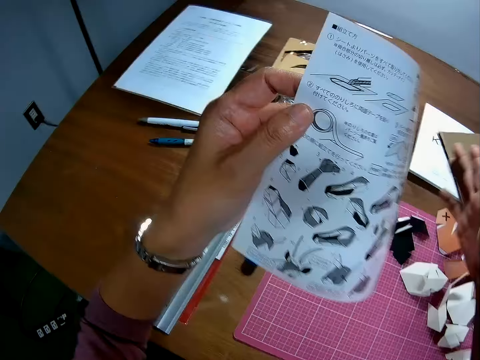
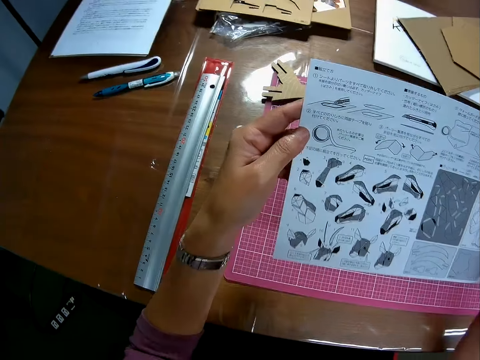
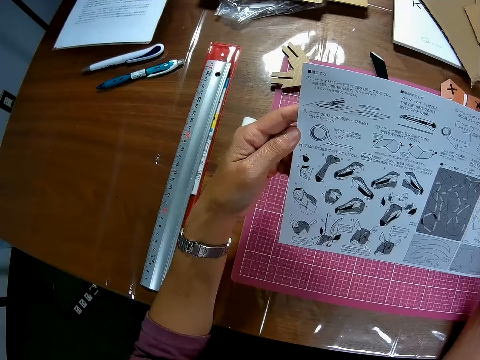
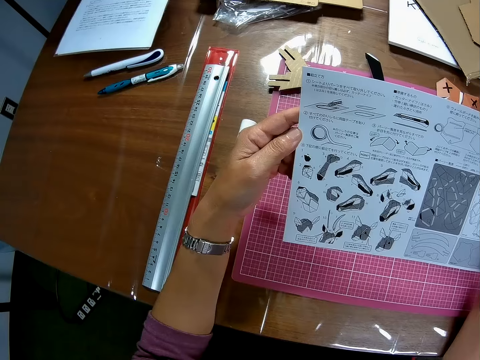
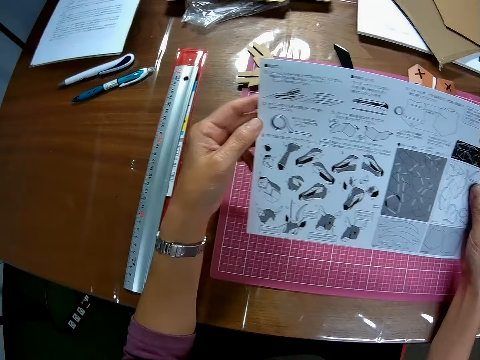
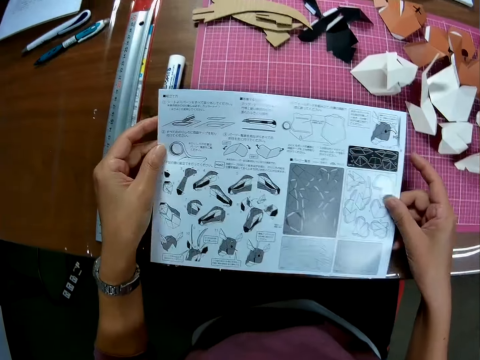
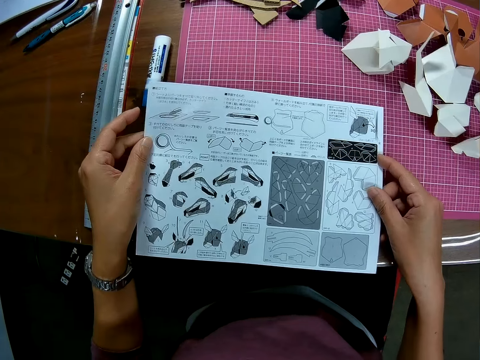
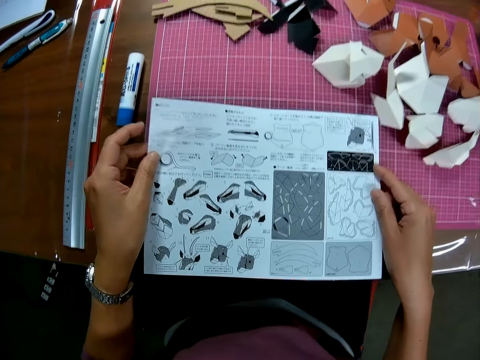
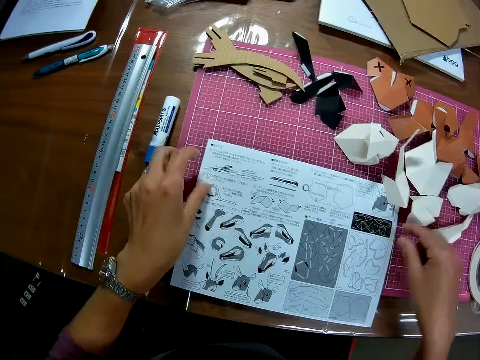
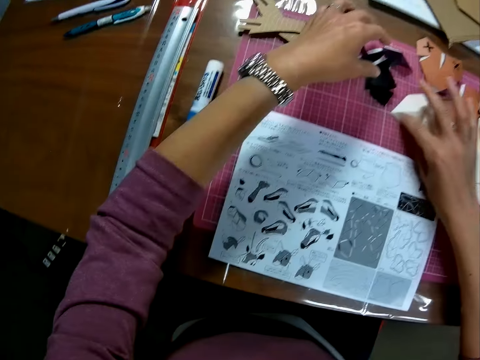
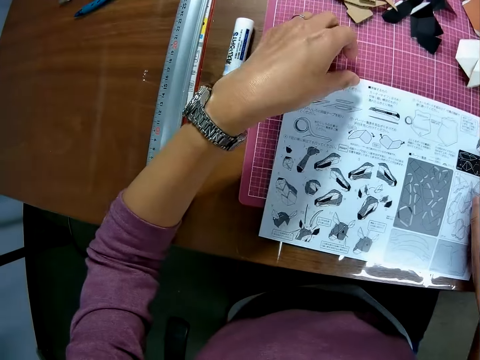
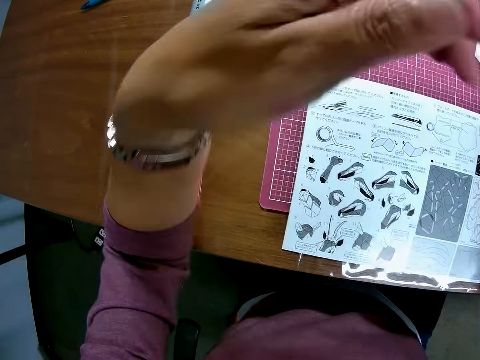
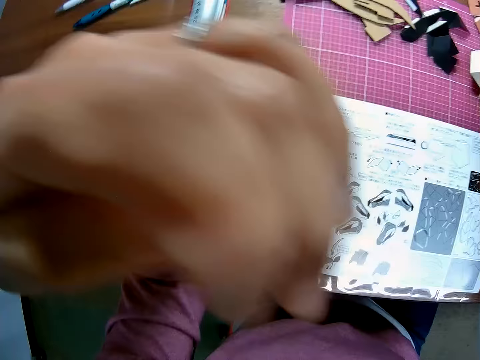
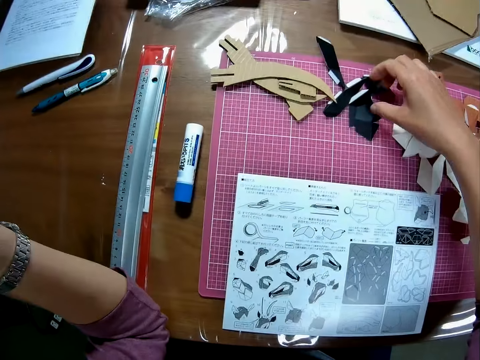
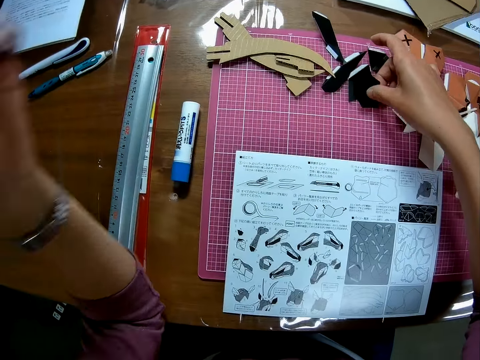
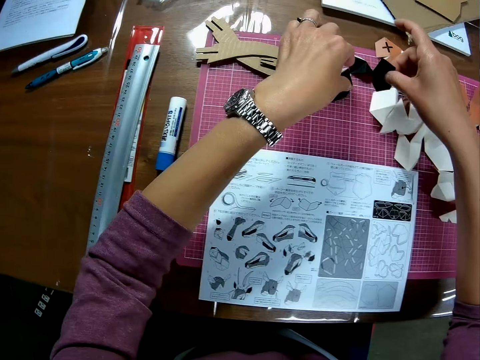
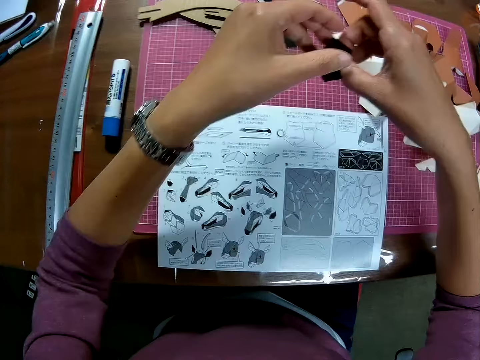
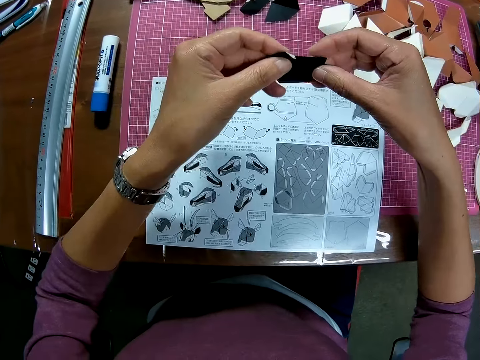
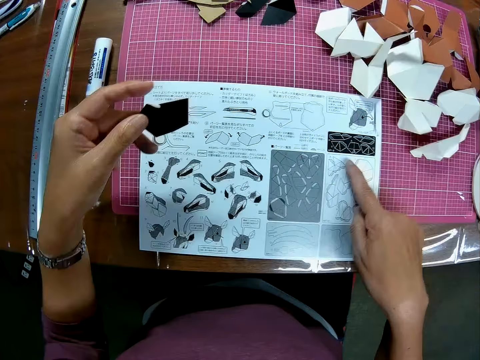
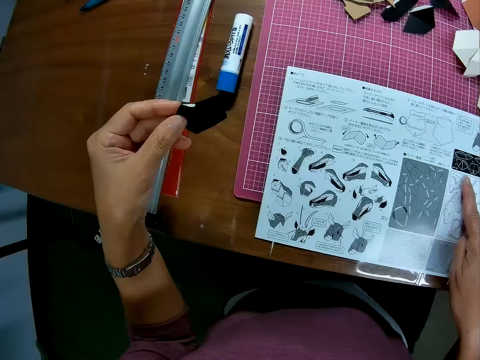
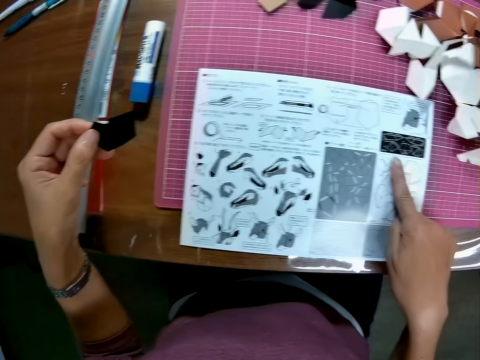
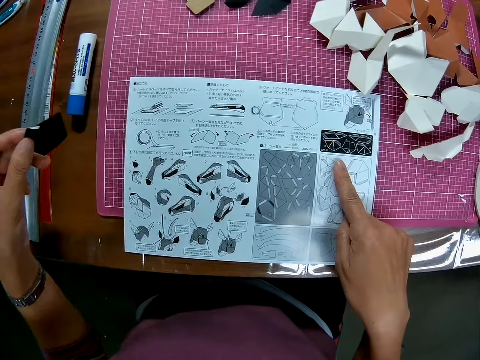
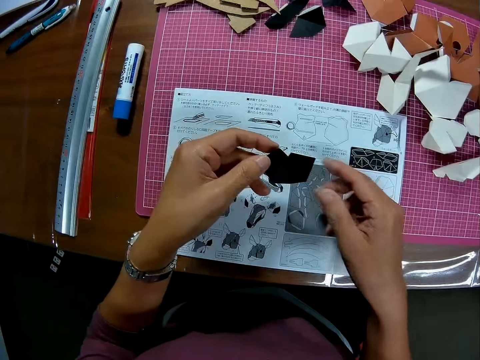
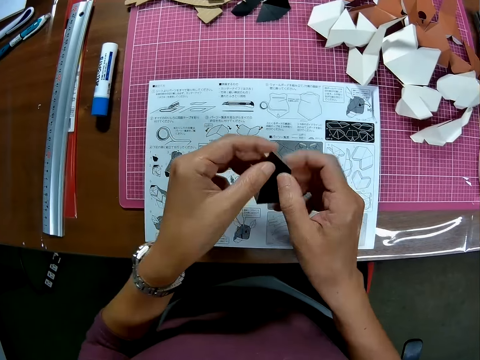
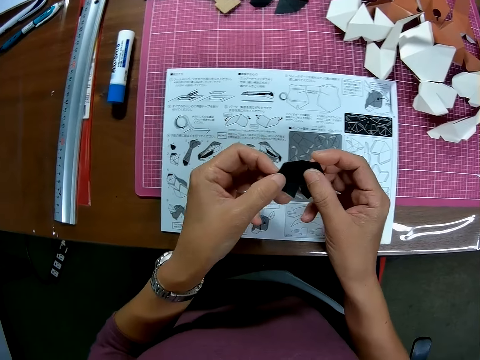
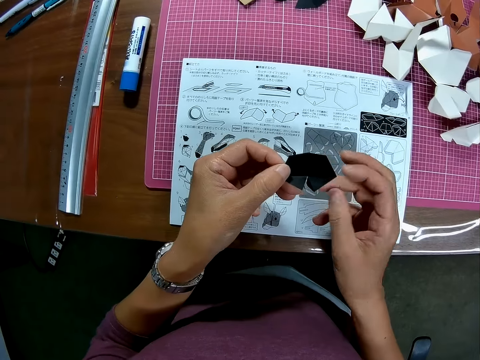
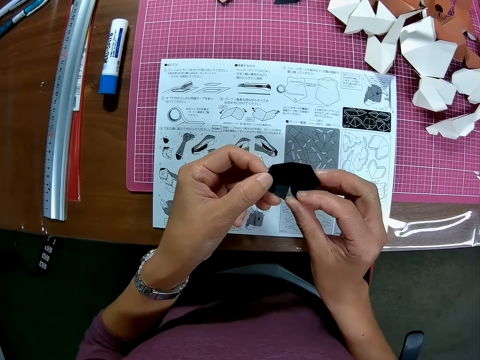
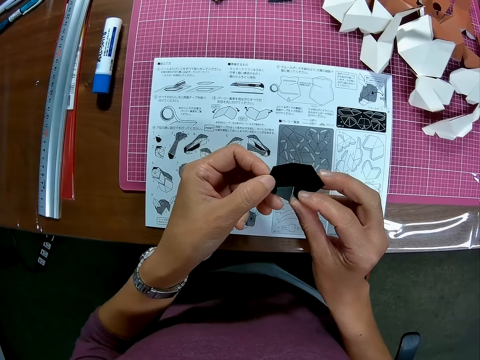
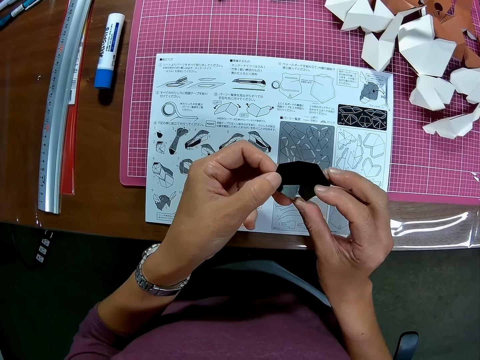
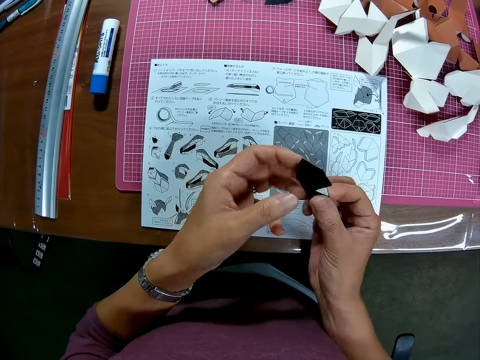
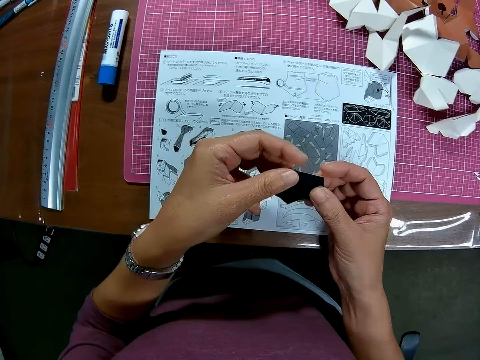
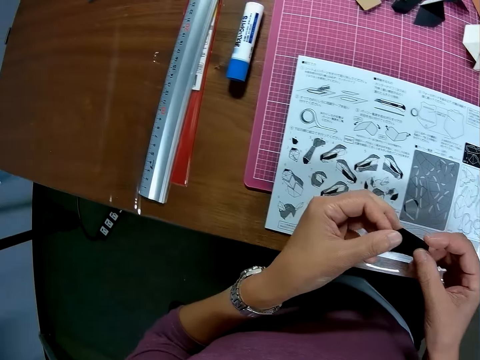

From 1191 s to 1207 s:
The camera wearer drops the two puzzle pieces and the paper board. He holds the architectural craft manual or instruction manual with both hands. He views the architectural craft manual. He puts the architectural craft manual on the mat craft board. He touches some paper on the table. He adjusts model pieces on the mat craft board. He touches the instruction manual with both hands. He hits the camera with the left hand. He picks up a black model piece or paper on the mat craft board with his right hand. He holds the paper with both hands. He touches the instruction manual with his right hand. He refers from the architectural craft manual. He holds the paper with both hands and turns the paper with both hands. He adjusts the black model piece using both hands.

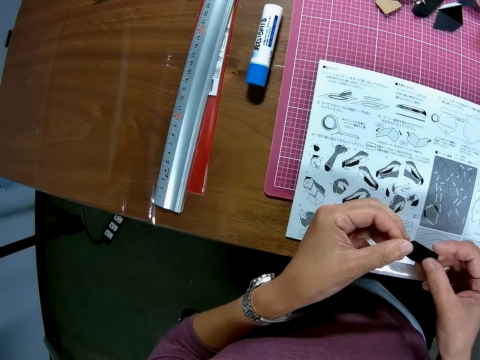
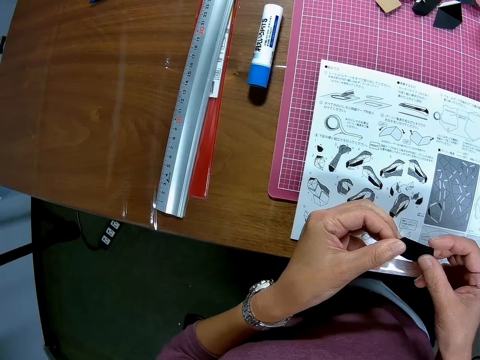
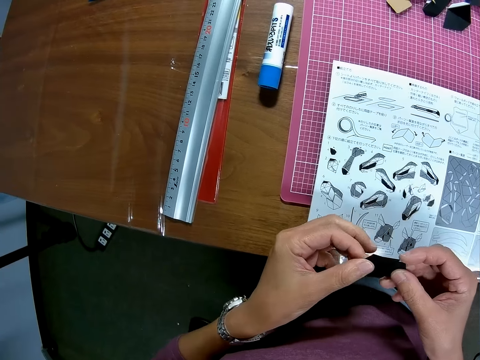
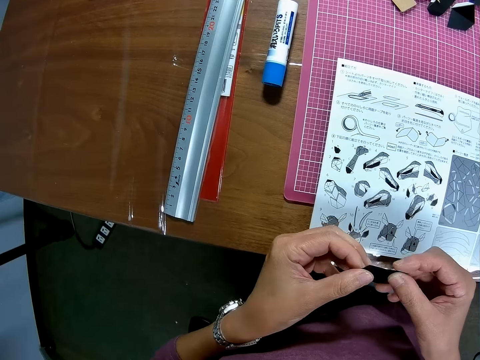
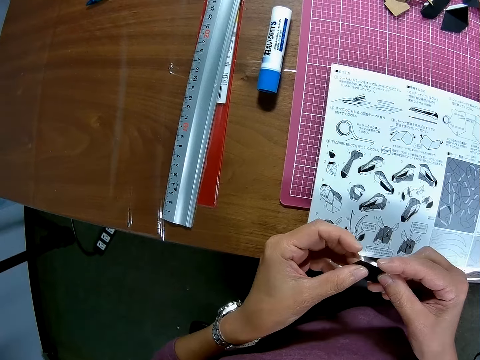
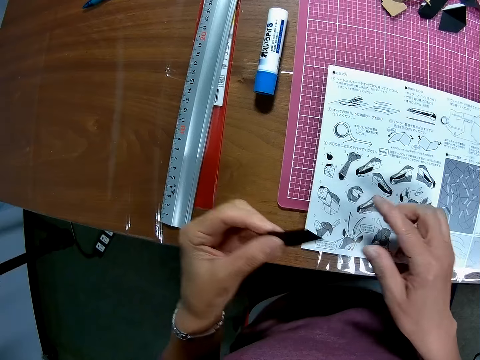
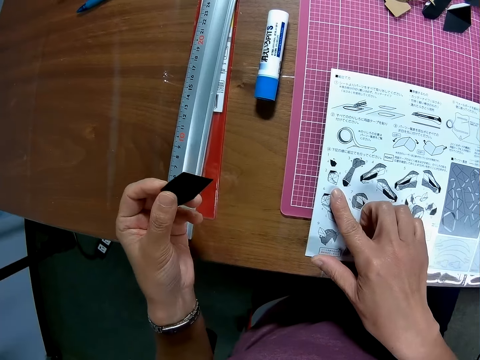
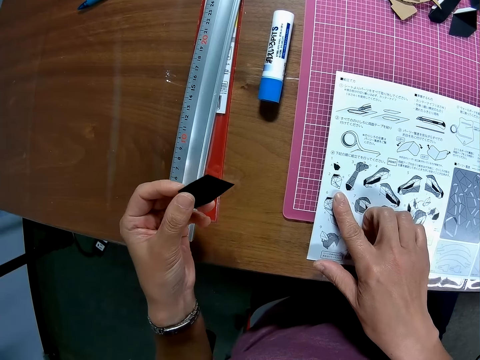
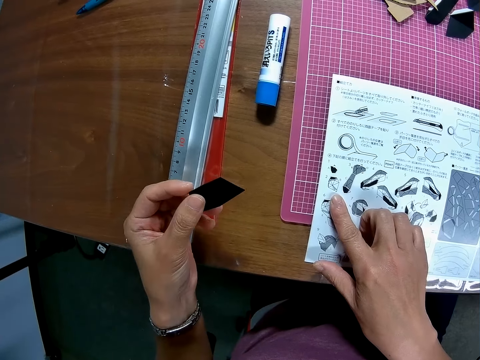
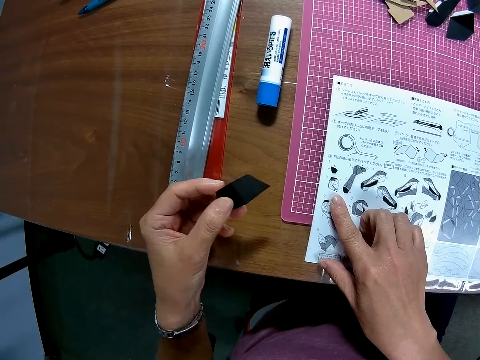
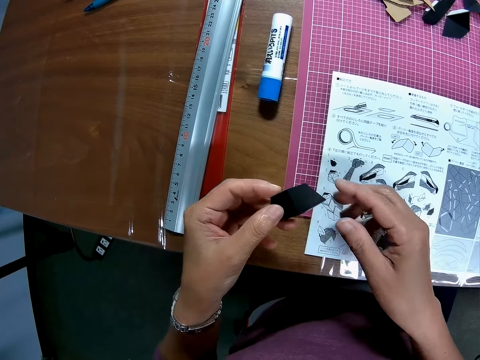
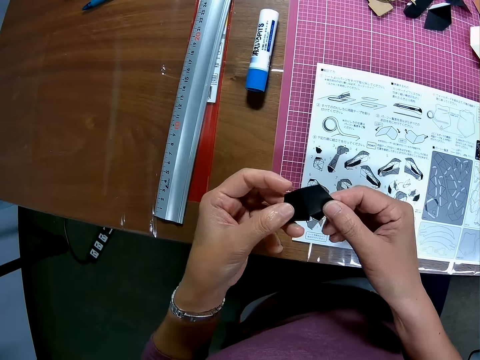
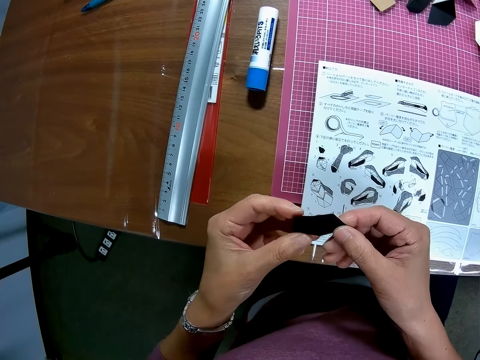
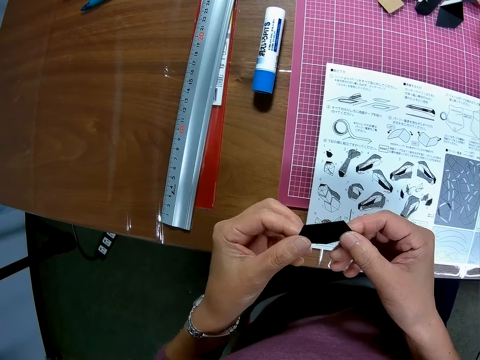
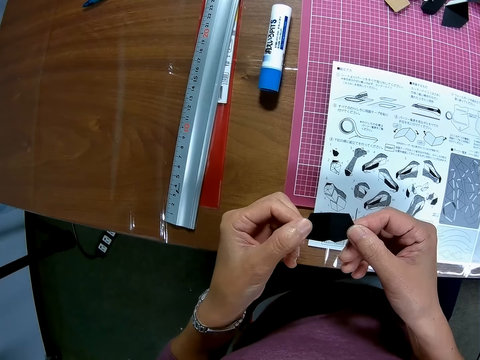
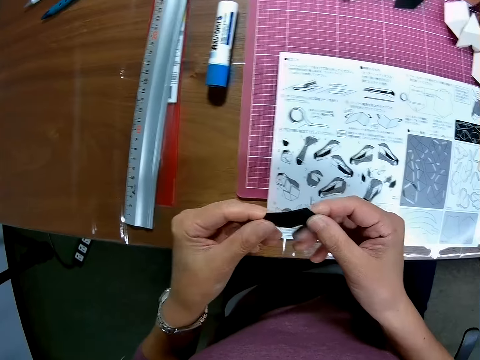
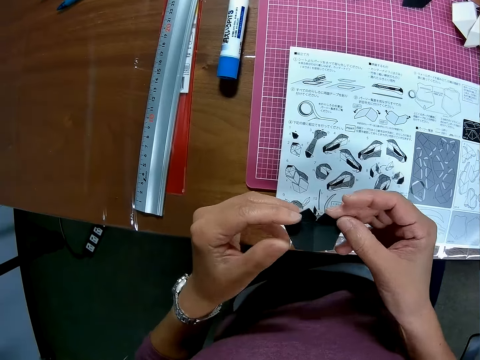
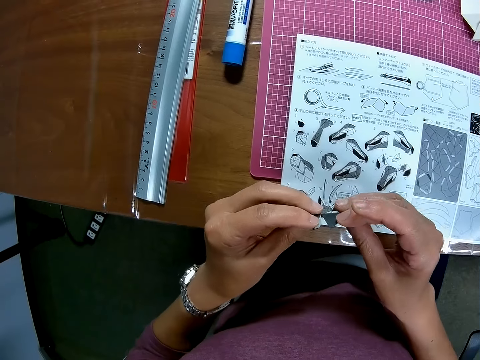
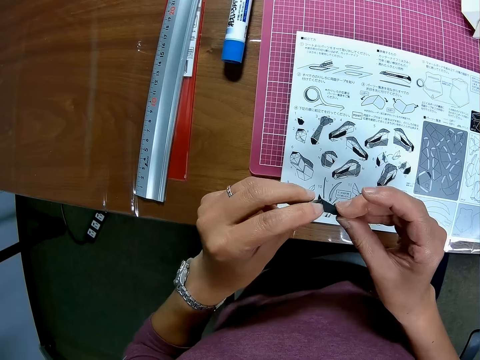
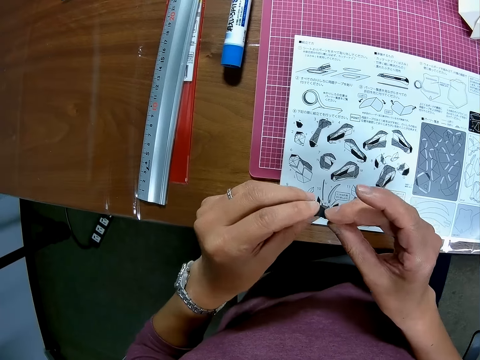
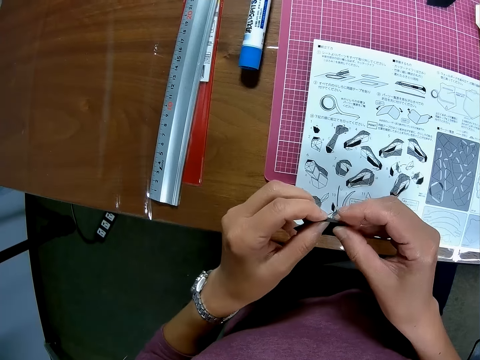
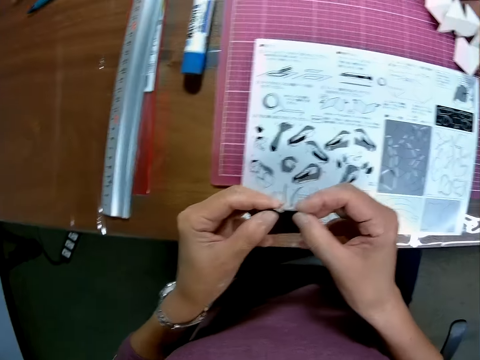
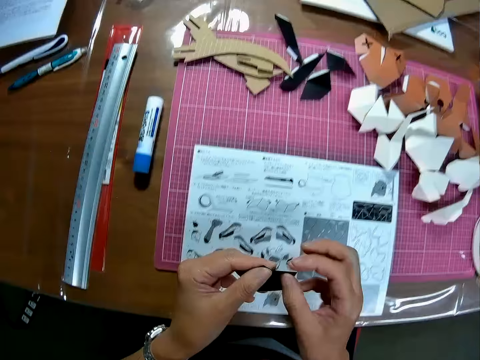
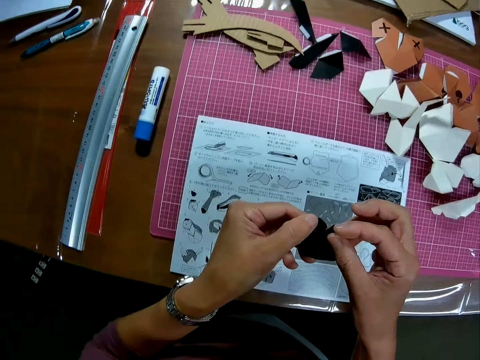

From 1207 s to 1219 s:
The camera wearer refers from the architectural craft manual or instruction manual. He touches the instruction manual with his right hand. He adjusts the black model piece or paper using both hands. He holds the paper with both hands.
